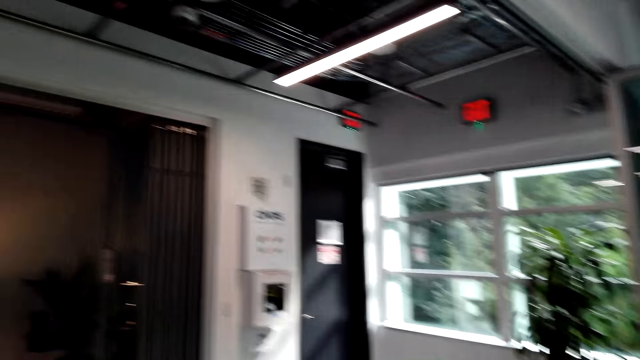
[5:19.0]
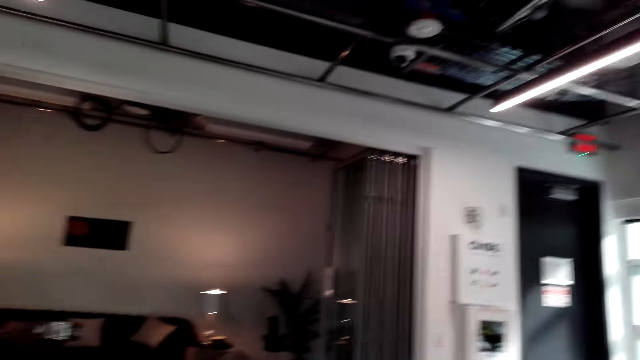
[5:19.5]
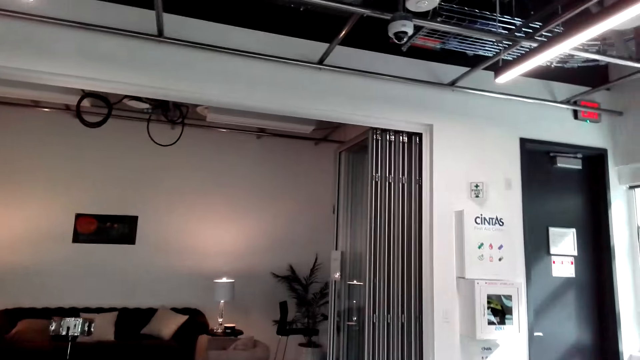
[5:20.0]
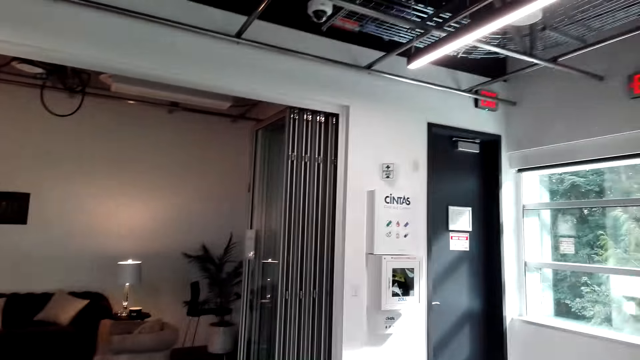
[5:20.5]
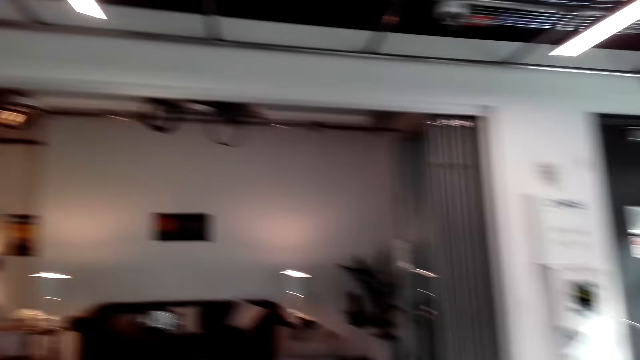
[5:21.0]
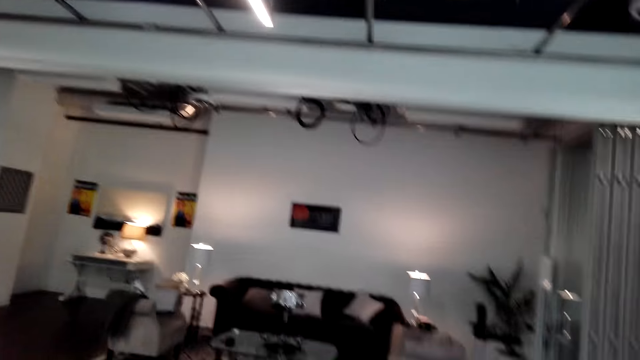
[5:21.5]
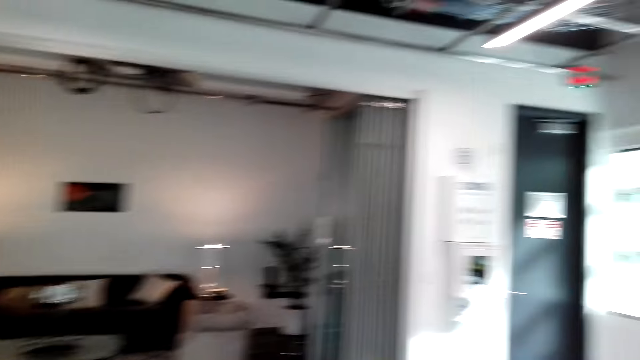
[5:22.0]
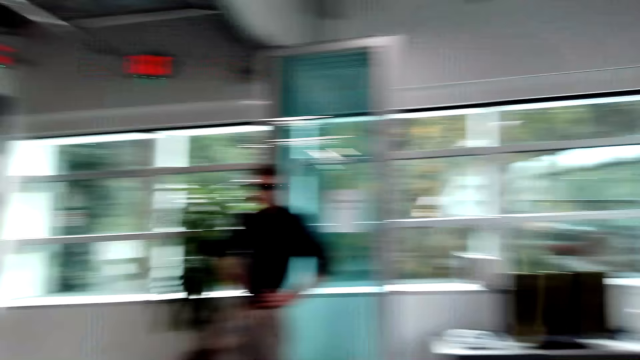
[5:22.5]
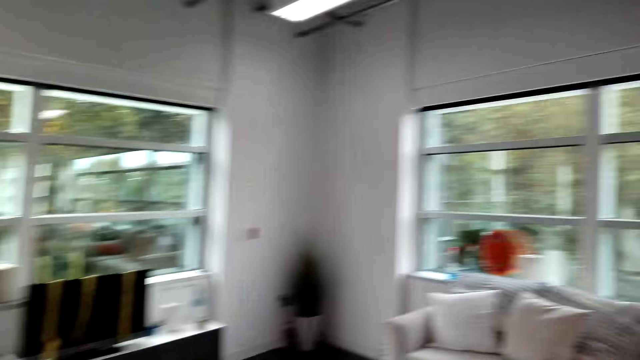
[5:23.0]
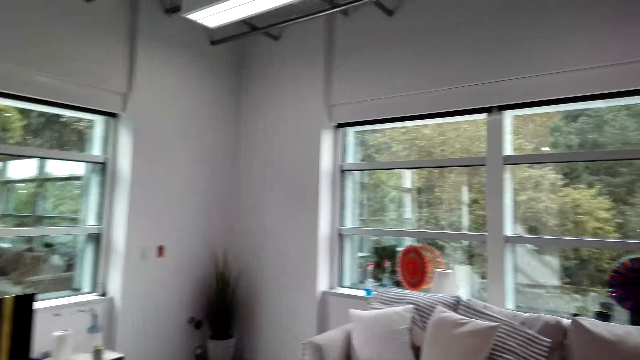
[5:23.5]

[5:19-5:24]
The camera wearer walks around the living room.

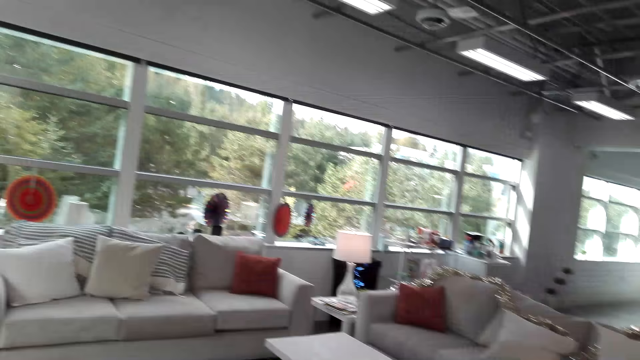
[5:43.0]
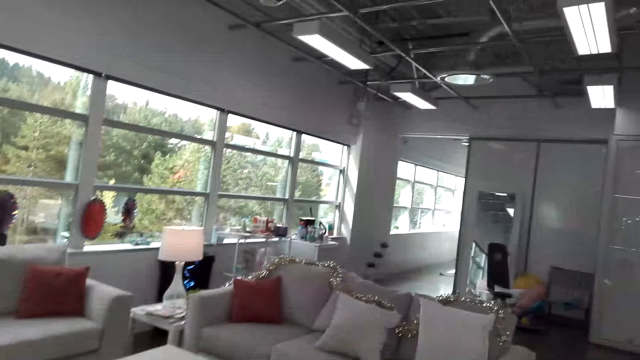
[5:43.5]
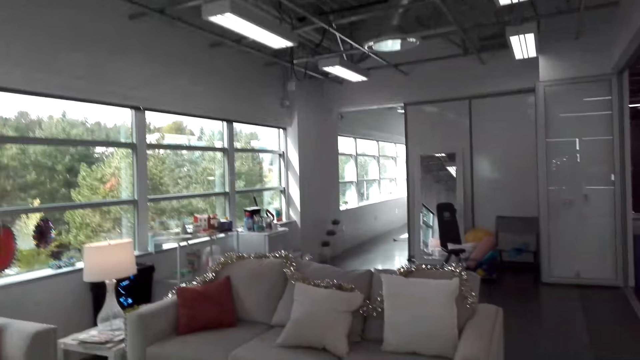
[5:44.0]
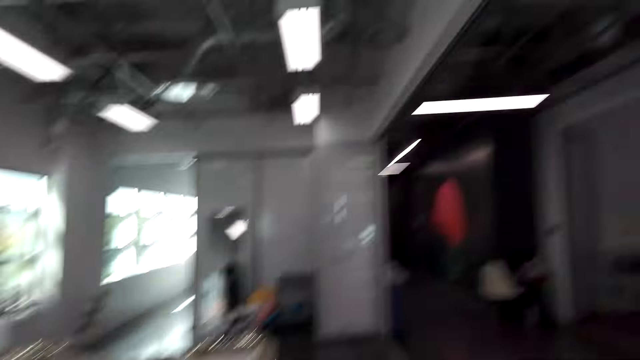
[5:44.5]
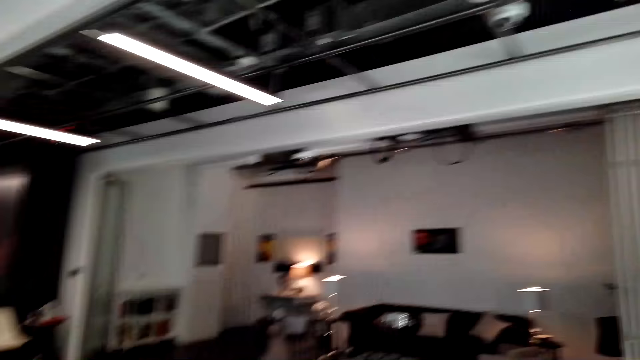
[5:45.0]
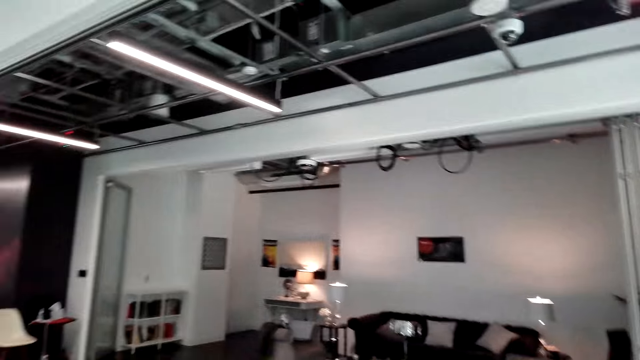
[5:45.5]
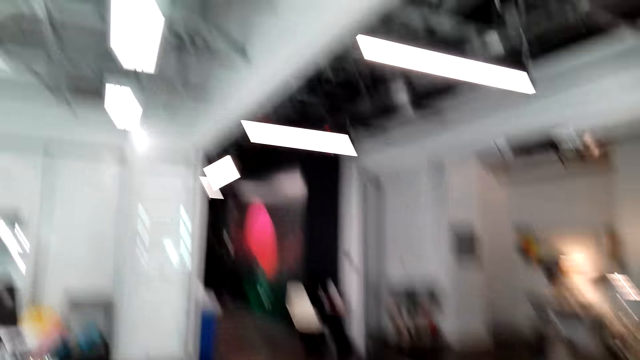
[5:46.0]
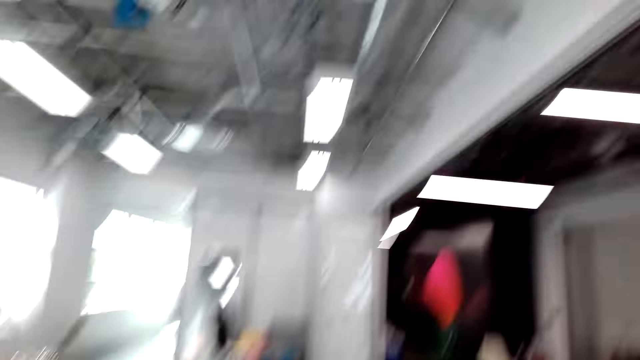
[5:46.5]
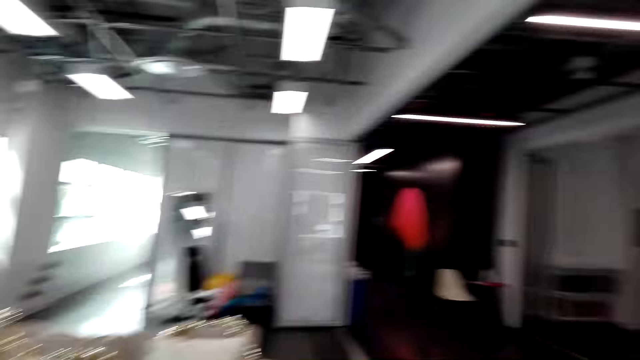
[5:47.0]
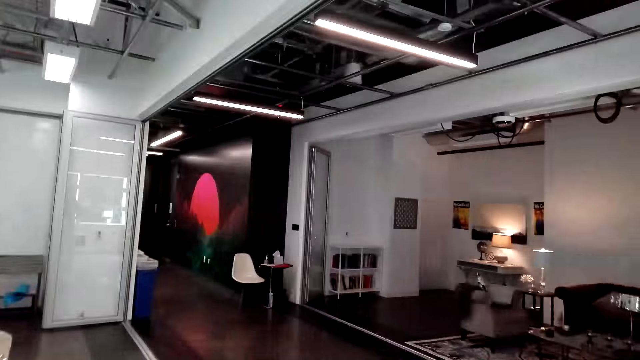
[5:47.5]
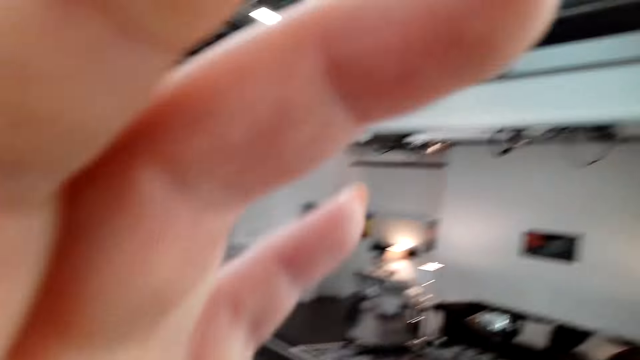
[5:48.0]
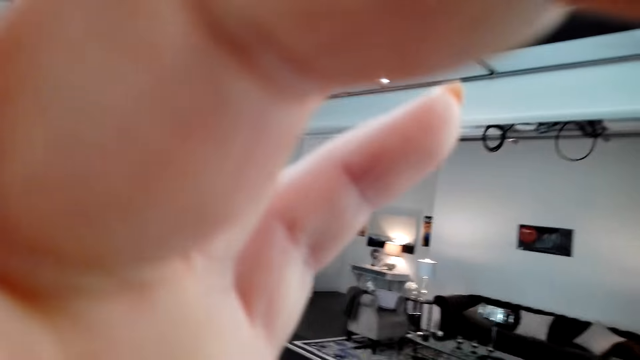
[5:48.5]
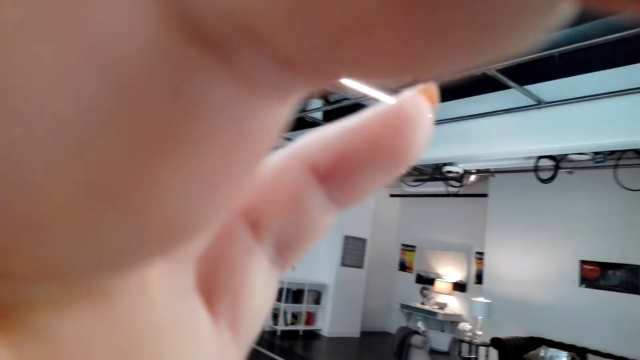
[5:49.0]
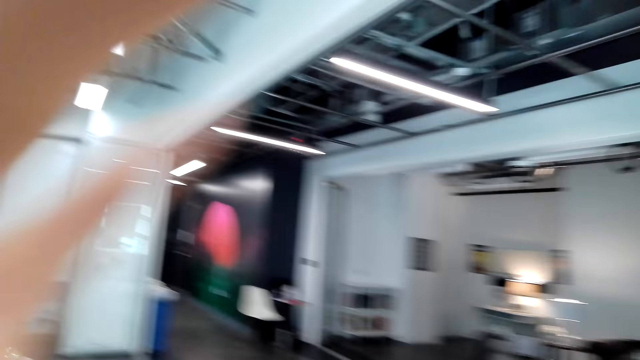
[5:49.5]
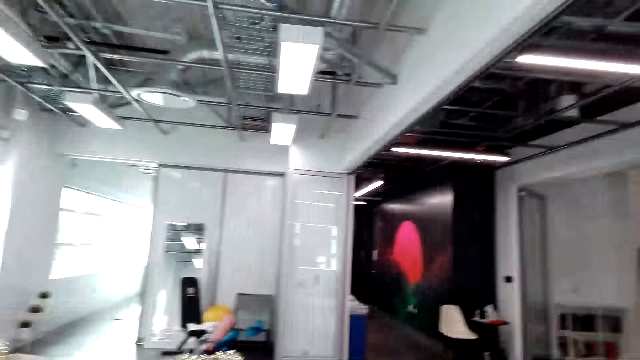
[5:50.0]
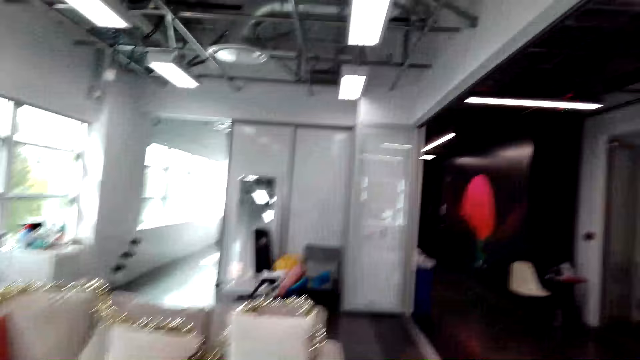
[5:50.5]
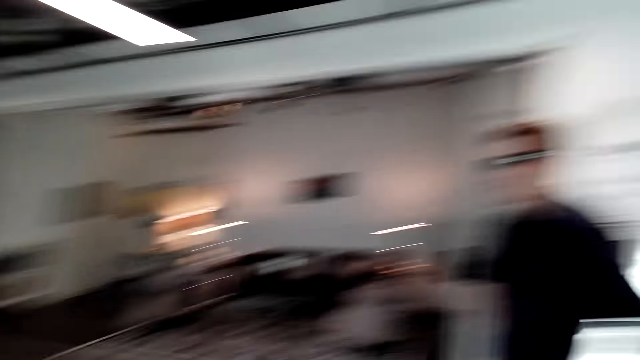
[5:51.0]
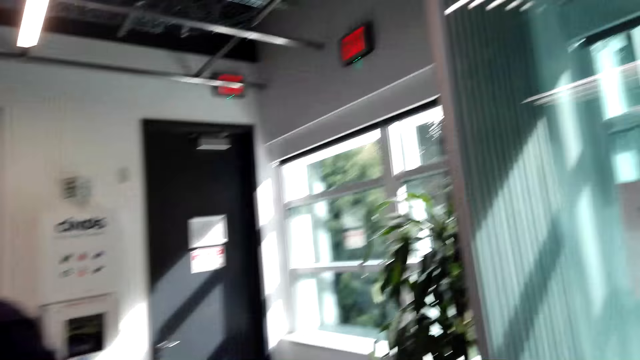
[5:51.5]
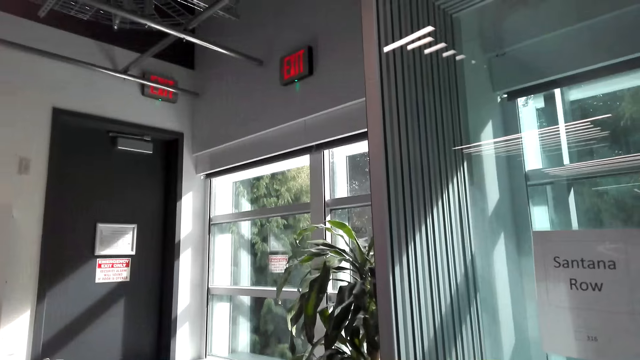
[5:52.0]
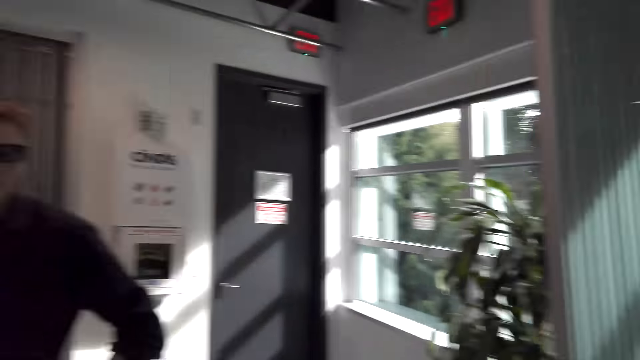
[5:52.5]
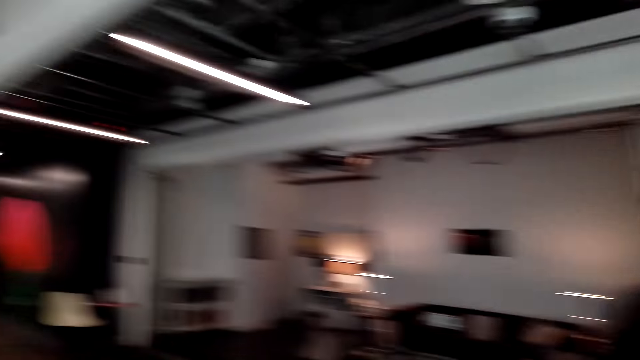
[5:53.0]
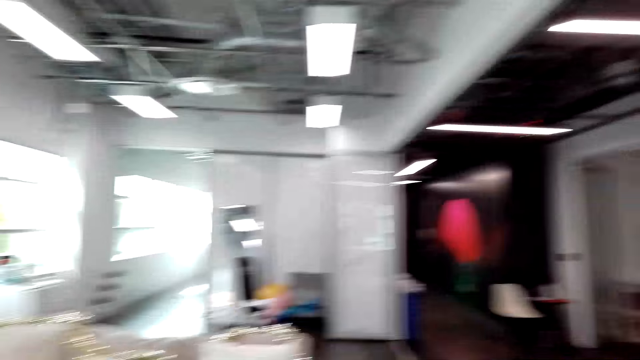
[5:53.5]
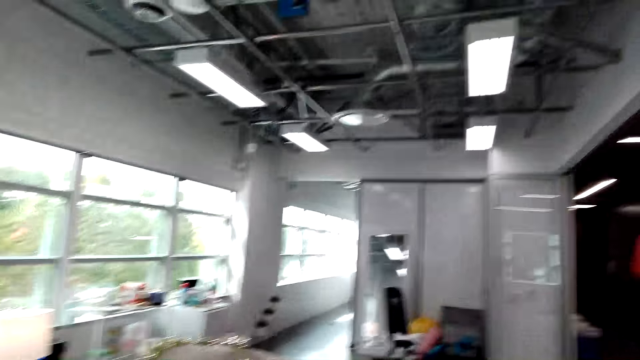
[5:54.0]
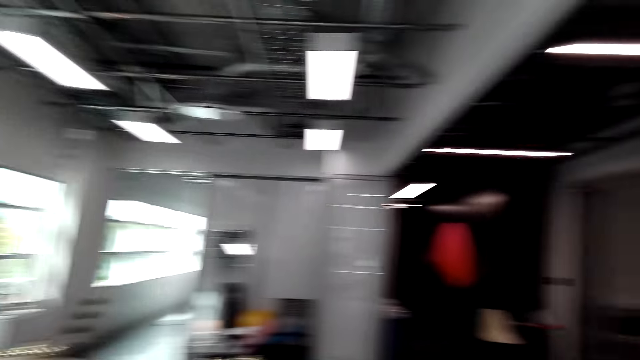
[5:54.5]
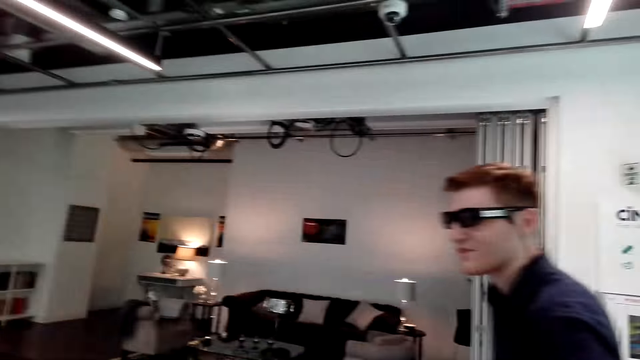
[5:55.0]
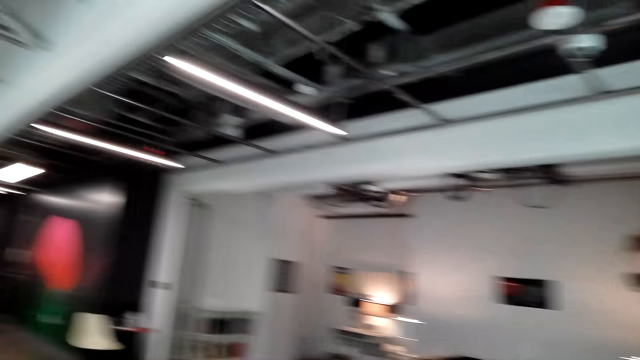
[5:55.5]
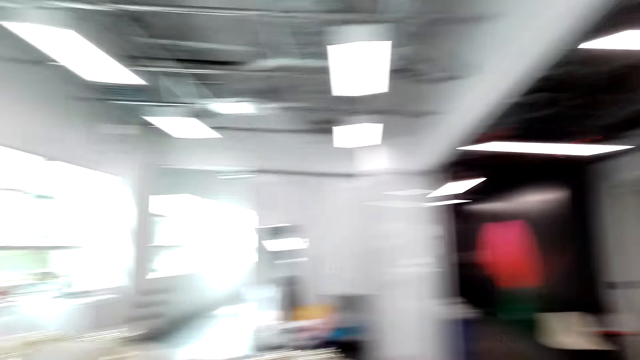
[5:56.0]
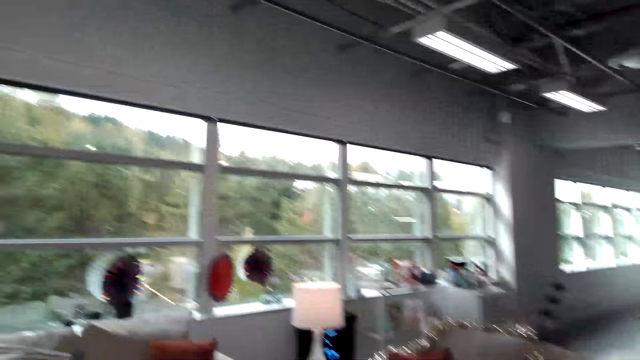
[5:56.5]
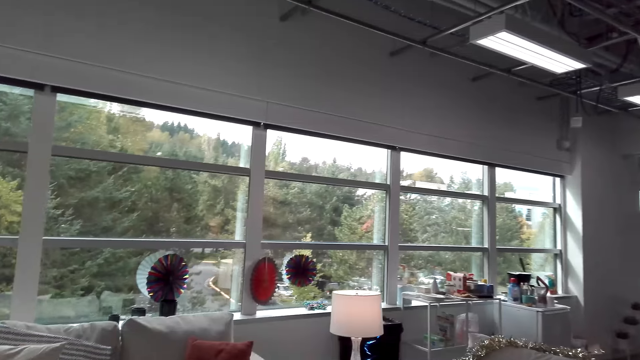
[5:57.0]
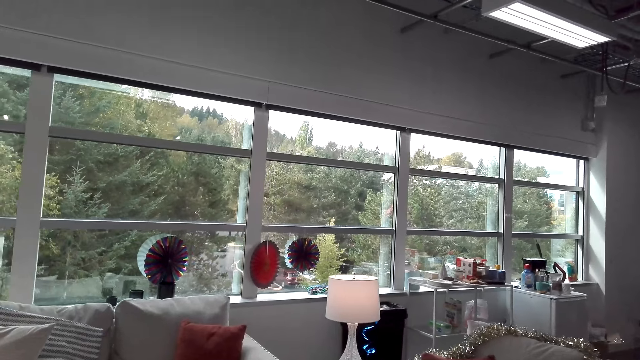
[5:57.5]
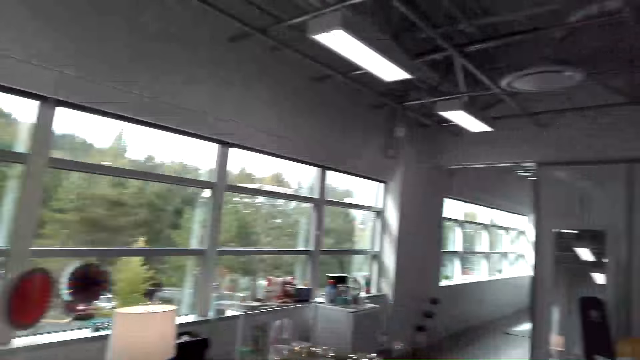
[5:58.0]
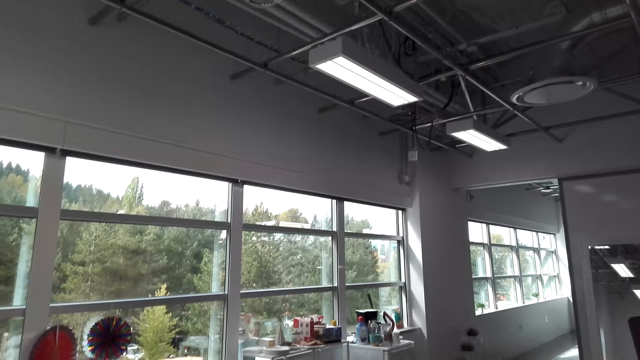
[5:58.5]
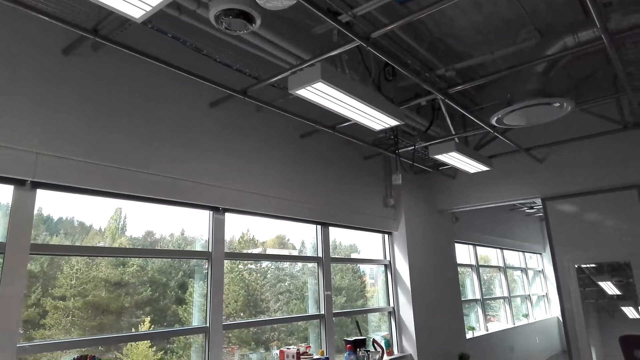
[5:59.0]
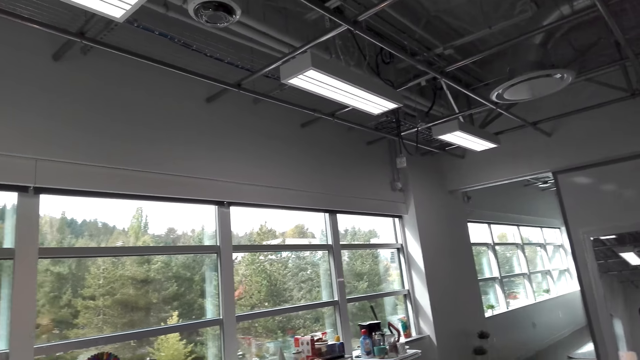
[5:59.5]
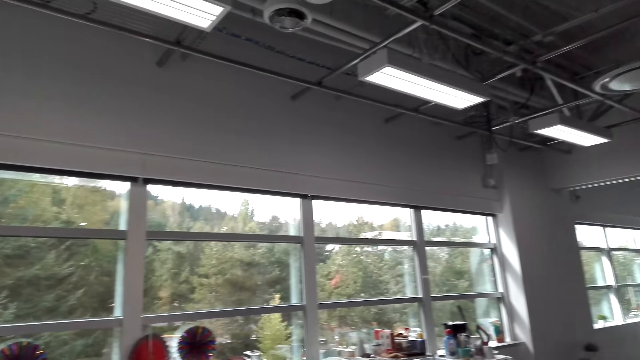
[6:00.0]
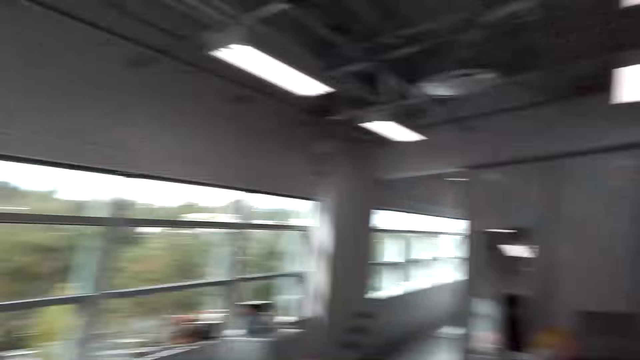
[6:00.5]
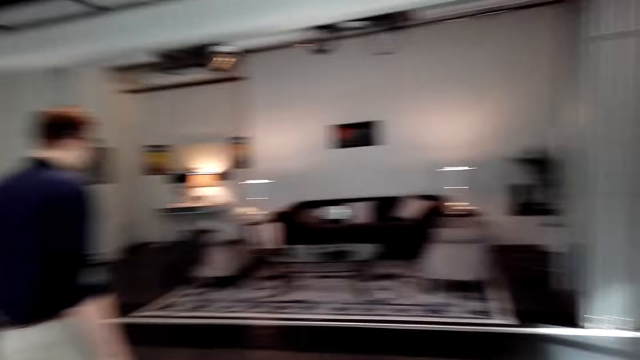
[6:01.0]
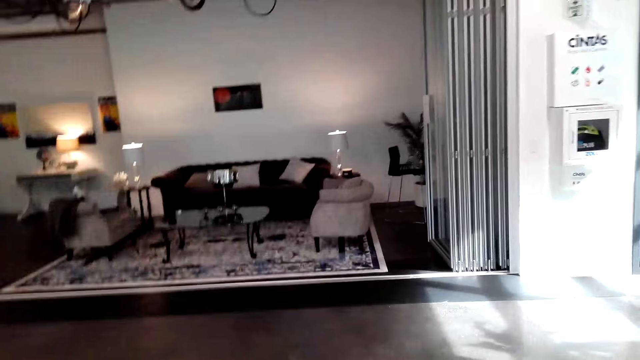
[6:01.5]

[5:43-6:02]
The camera wearer walks around the living room. They touch the camera.
